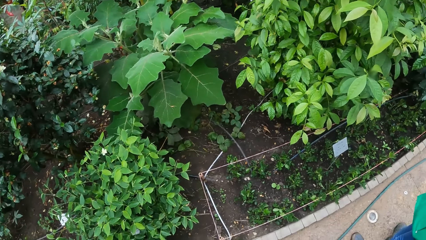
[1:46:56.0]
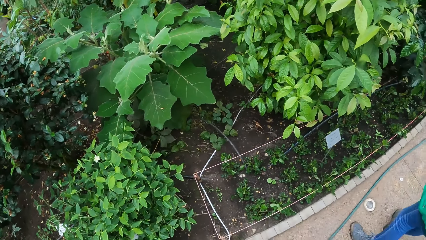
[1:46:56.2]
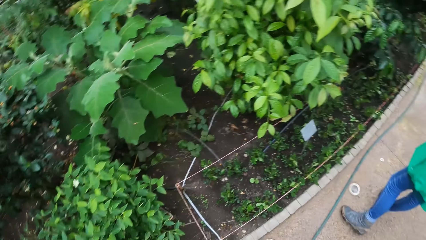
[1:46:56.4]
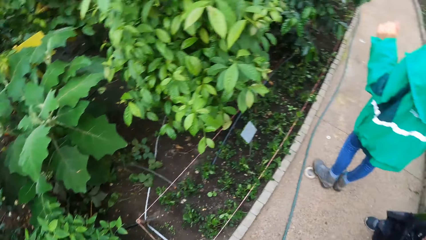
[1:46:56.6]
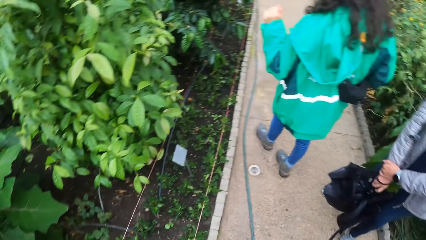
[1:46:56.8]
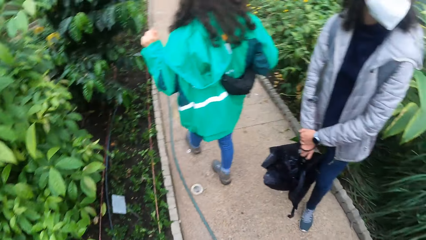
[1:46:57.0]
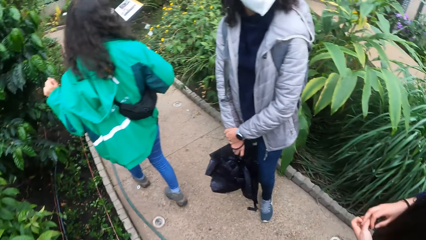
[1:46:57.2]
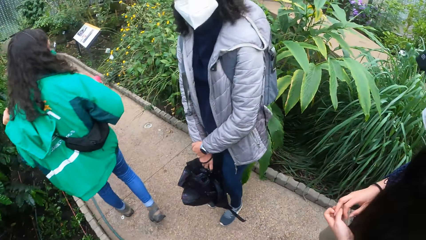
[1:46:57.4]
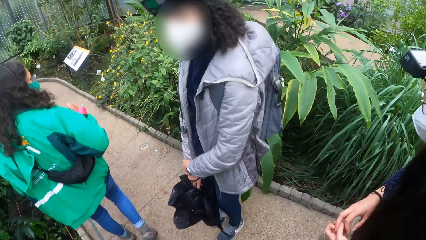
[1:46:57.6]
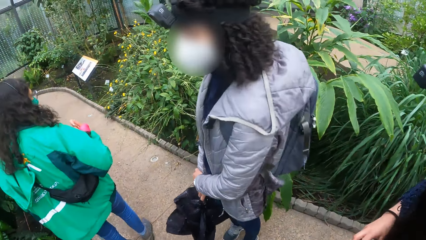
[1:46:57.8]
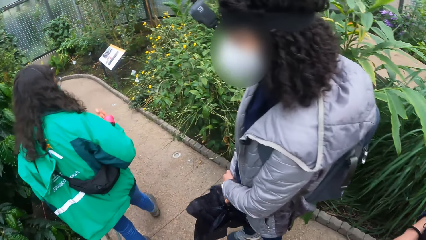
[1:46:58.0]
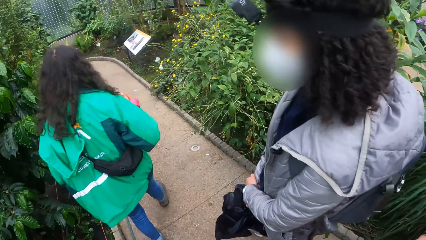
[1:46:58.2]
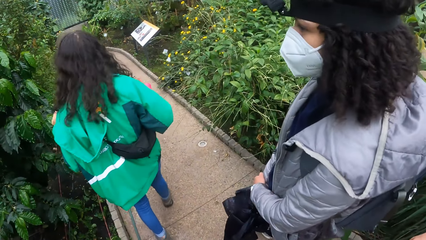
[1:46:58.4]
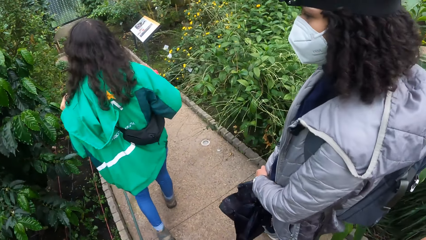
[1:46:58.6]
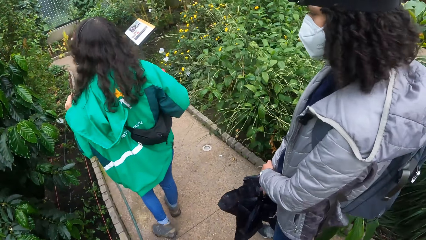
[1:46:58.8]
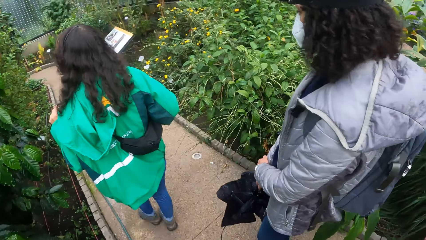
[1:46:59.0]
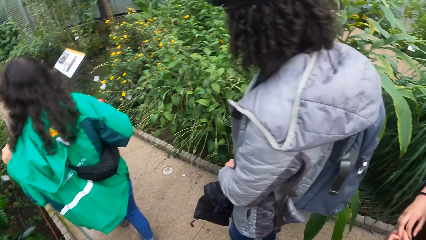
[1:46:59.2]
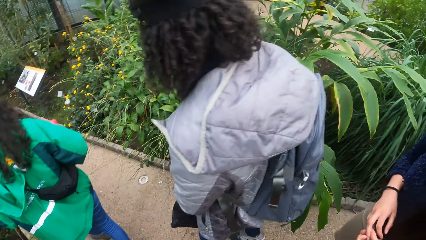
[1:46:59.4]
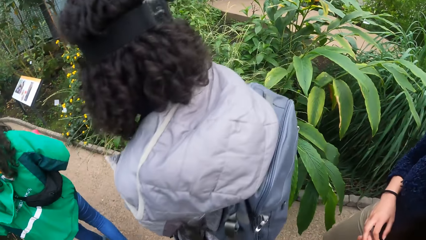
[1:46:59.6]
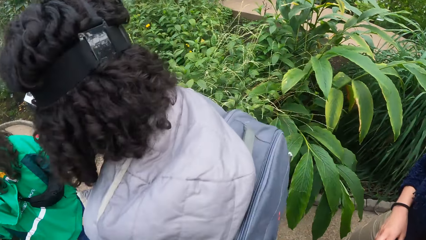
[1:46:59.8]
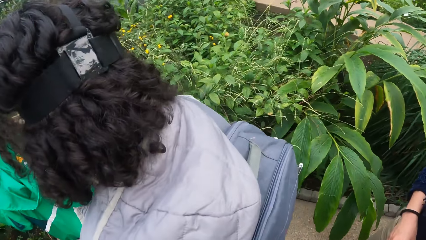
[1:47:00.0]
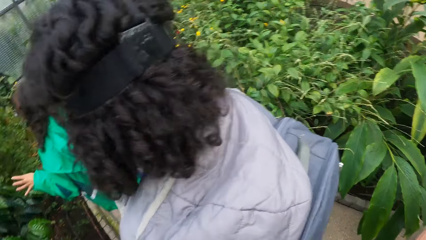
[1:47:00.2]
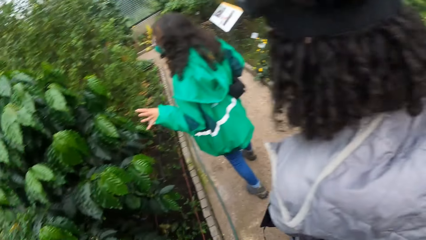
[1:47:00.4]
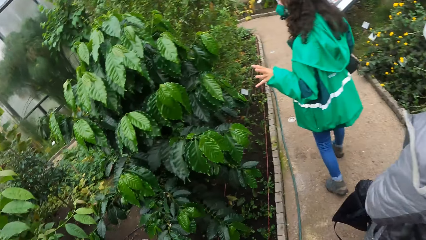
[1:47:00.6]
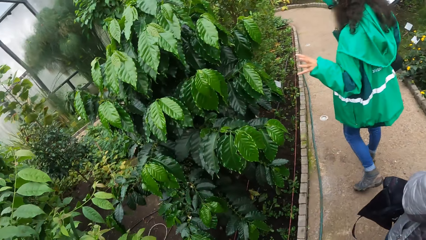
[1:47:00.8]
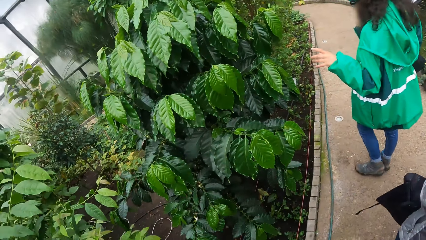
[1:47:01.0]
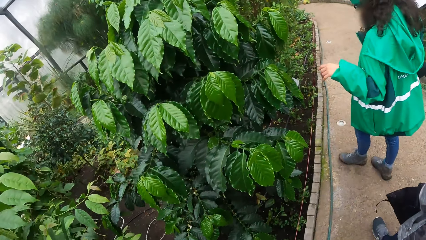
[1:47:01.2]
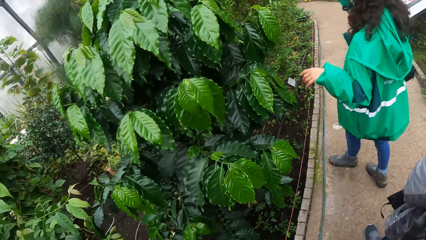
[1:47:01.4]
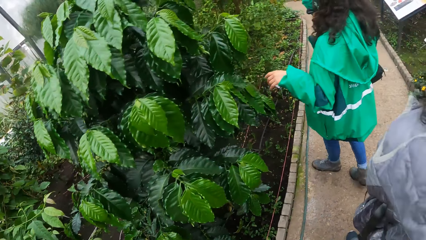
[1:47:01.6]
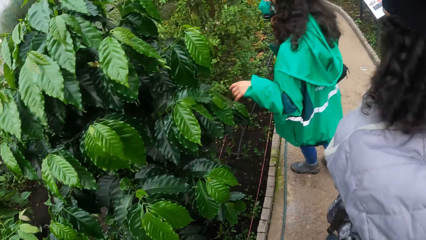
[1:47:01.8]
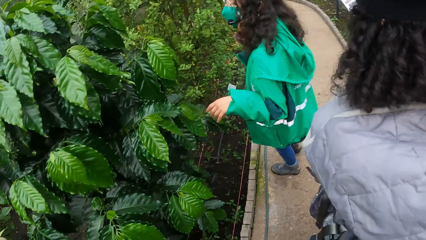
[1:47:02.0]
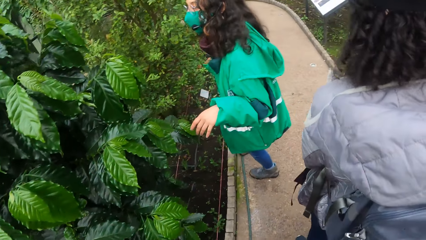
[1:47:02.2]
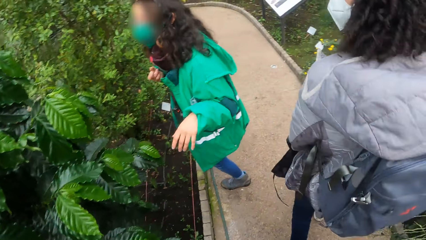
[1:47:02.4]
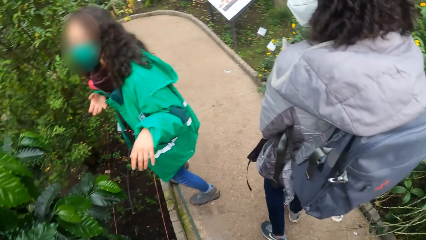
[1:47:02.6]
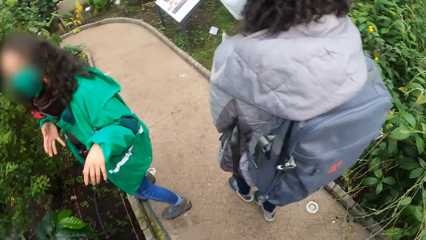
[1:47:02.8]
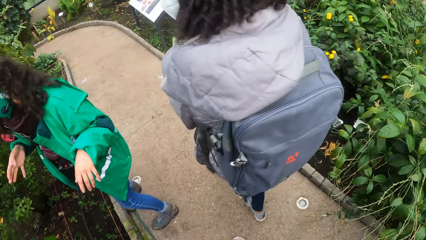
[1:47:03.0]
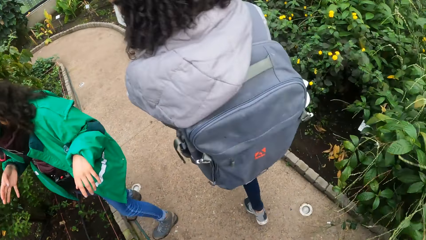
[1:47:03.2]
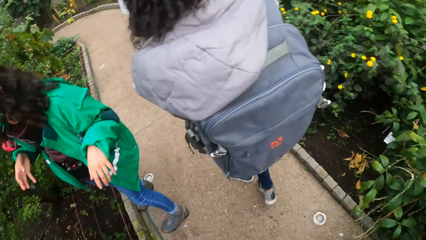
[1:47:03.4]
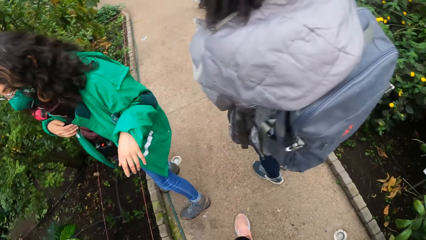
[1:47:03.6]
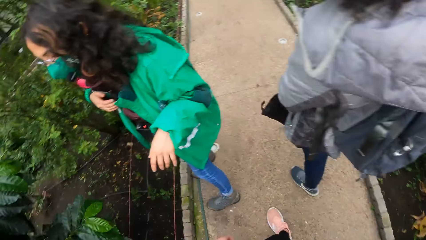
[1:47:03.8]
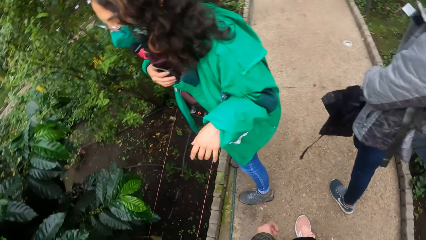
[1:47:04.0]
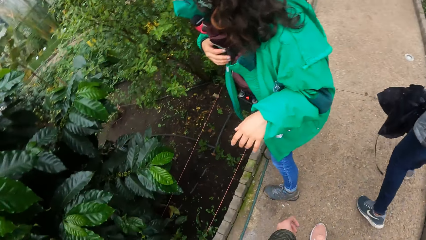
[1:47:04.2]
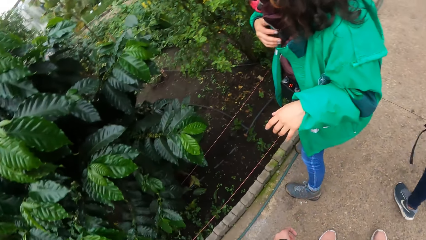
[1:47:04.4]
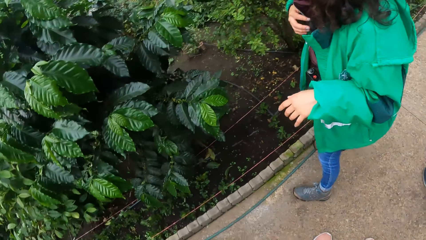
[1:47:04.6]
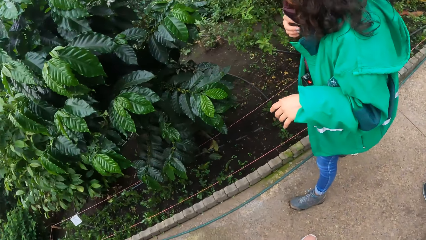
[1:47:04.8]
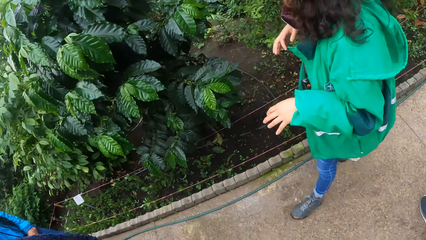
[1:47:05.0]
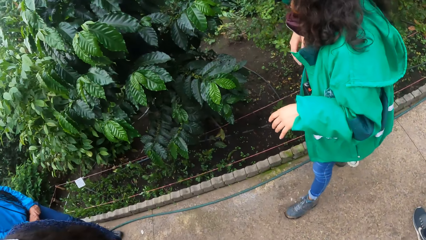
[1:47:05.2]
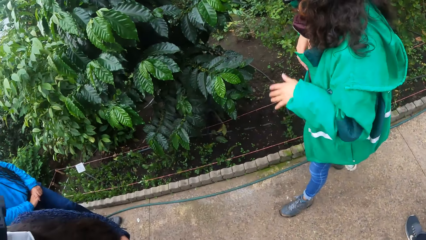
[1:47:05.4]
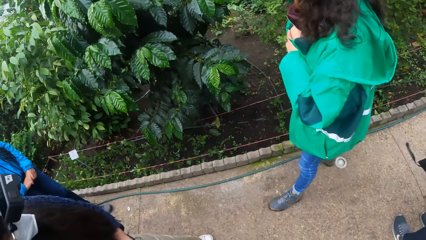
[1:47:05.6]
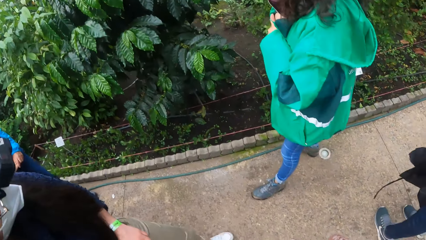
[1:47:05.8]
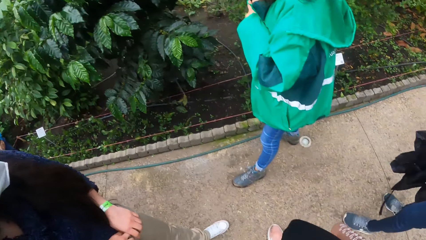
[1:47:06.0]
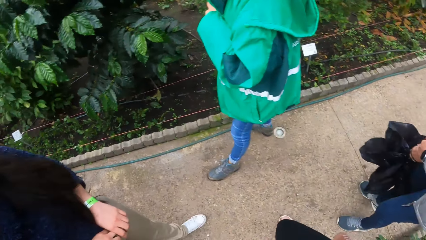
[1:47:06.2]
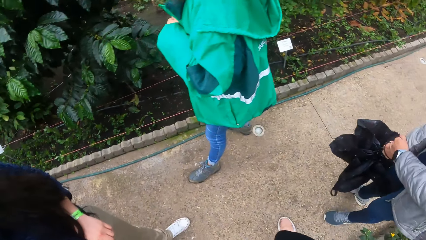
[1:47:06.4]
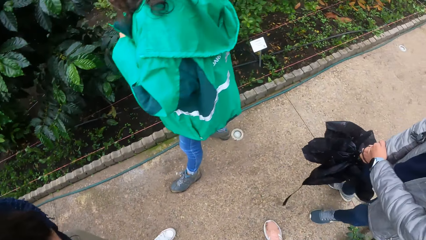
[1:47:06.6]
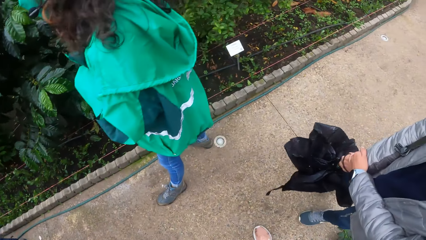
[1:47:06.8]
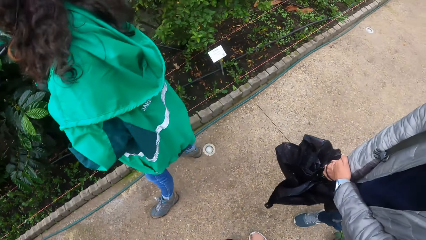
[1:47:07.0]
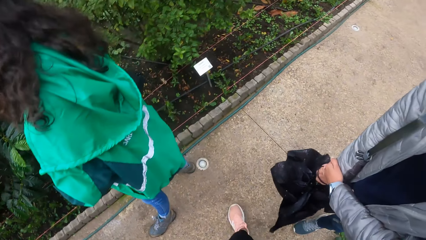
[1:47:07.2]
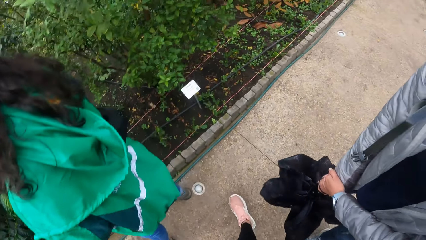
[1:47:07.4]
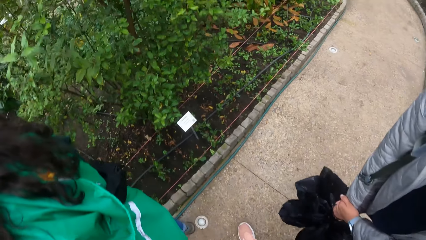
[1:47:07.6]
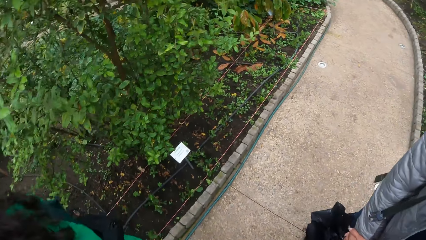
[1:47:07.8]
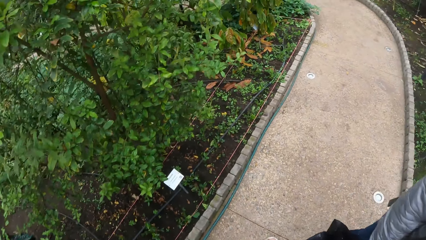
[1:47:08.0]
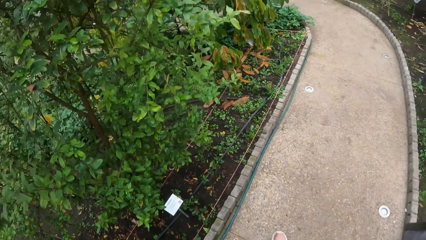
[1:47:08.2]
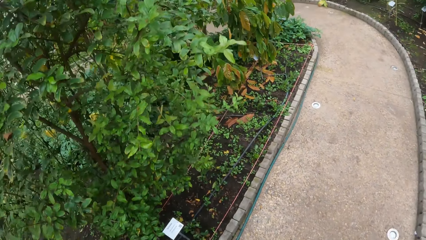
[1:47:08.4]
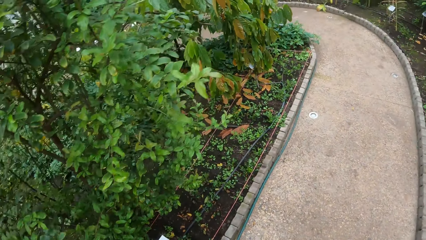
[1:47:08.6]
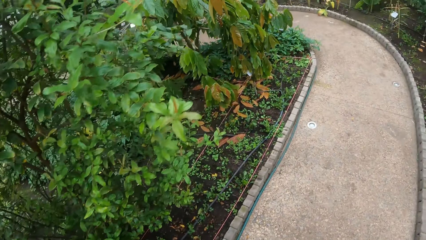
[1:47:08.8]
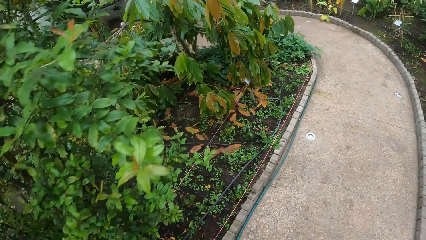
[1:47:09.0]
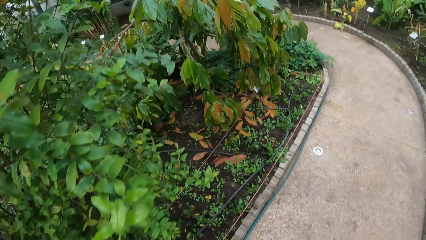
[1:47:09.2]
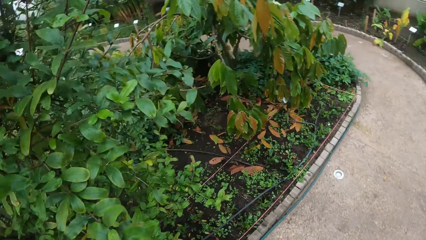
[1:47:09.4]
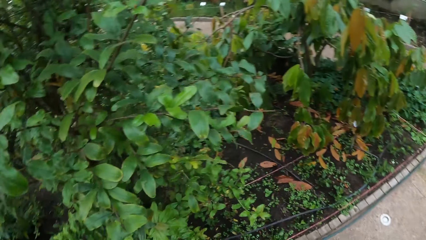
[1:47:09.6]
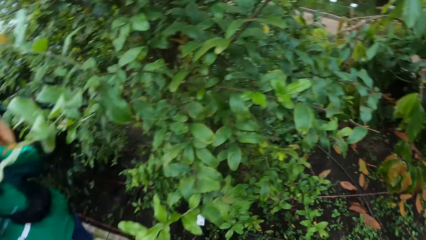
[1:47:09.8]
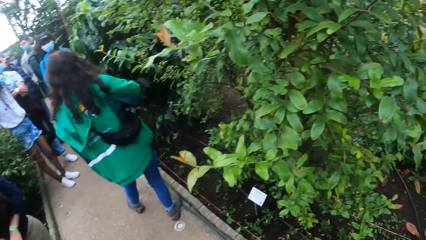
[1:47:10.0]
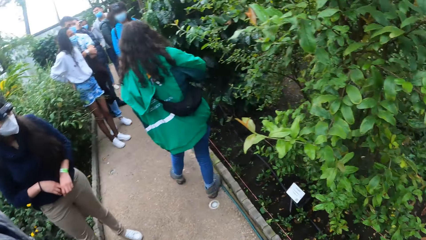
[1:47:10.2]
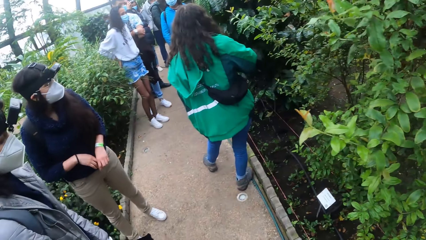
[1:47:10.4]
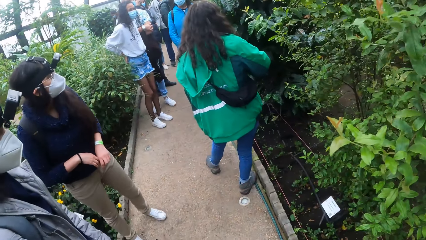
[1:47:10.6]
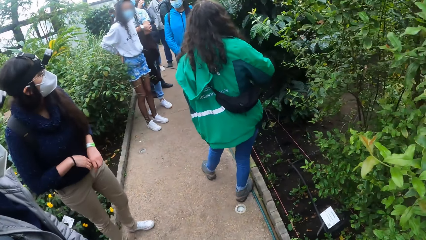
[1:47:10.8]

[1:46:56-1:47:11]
The camera wearer walks behind a lady. A man walks by. The camera wearer looks around.
